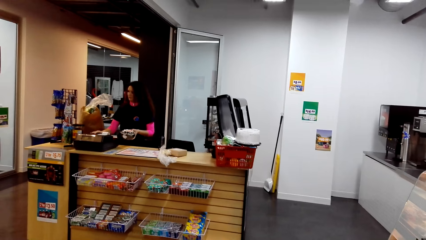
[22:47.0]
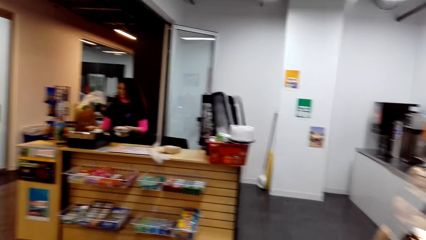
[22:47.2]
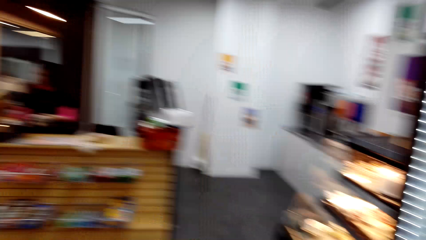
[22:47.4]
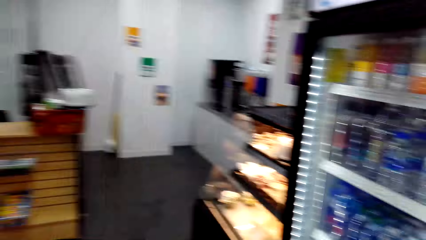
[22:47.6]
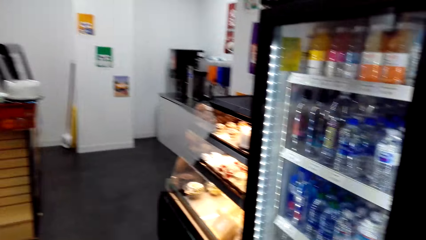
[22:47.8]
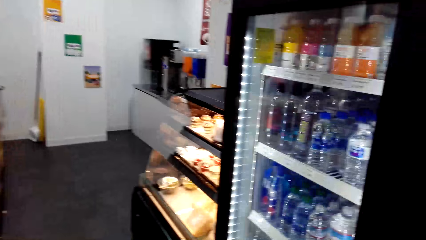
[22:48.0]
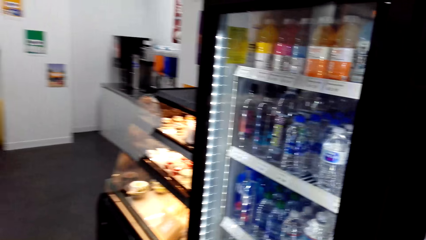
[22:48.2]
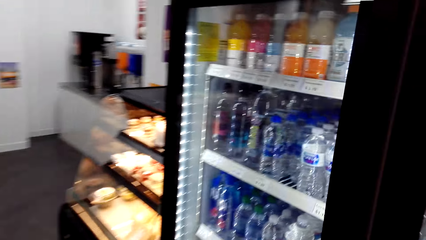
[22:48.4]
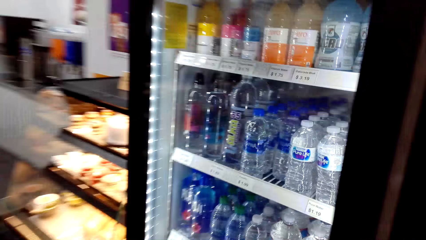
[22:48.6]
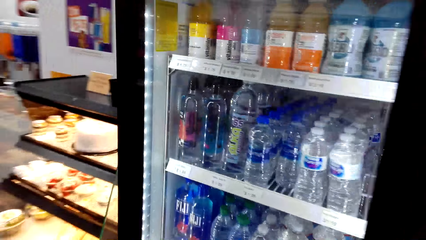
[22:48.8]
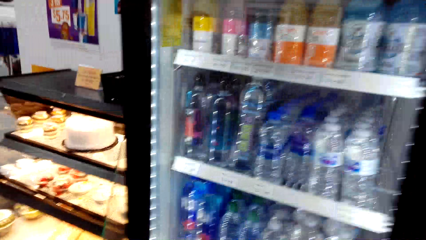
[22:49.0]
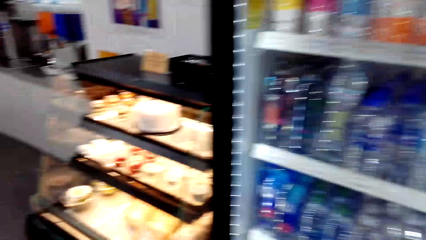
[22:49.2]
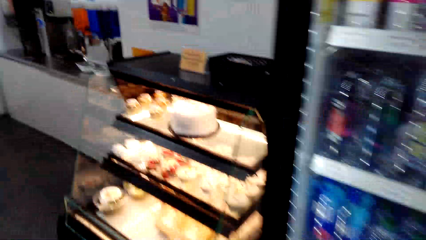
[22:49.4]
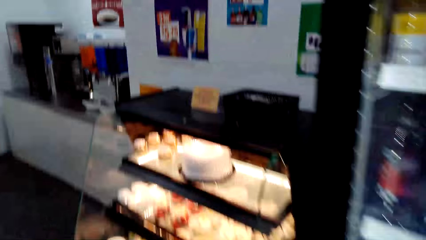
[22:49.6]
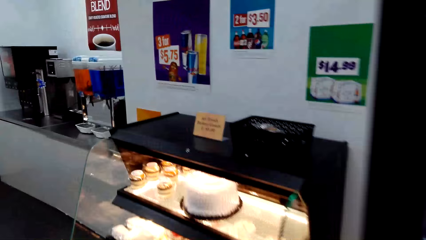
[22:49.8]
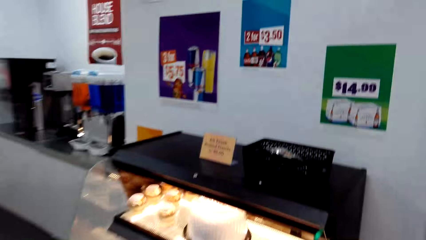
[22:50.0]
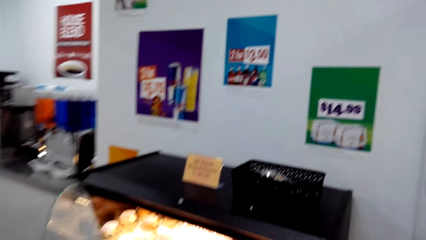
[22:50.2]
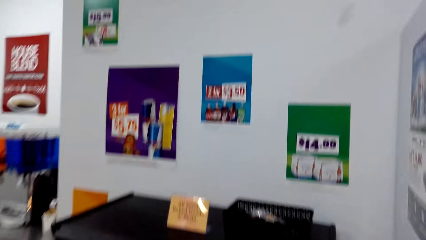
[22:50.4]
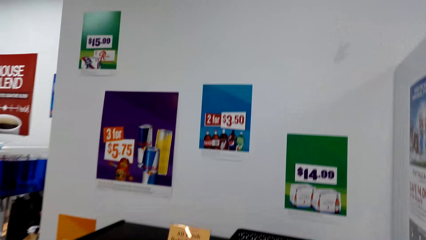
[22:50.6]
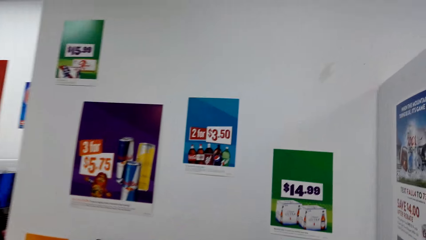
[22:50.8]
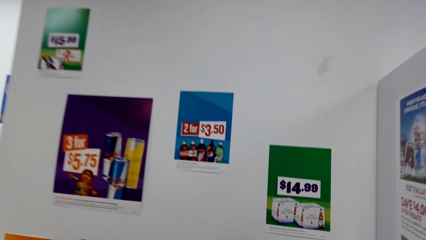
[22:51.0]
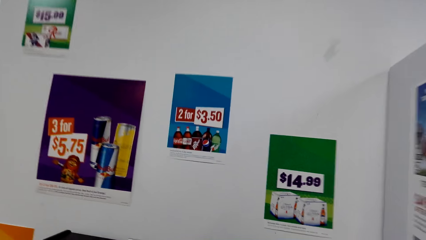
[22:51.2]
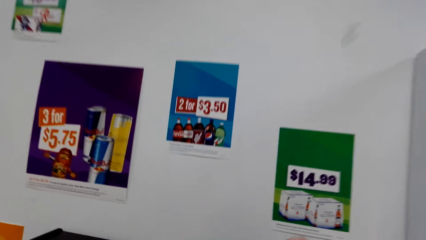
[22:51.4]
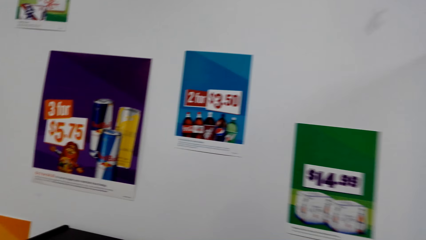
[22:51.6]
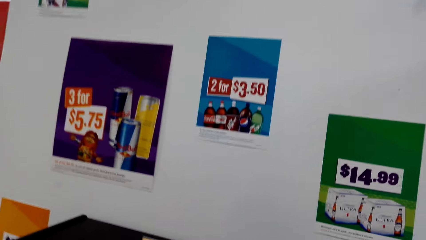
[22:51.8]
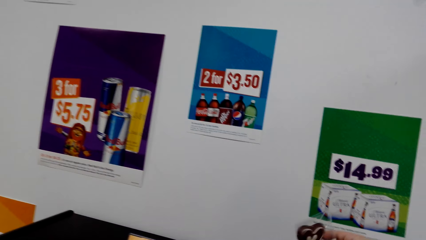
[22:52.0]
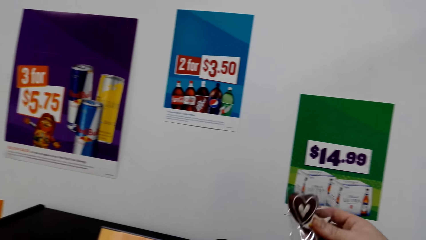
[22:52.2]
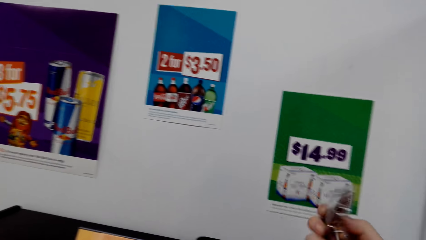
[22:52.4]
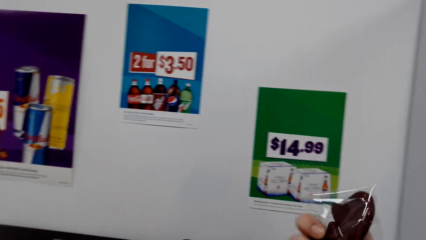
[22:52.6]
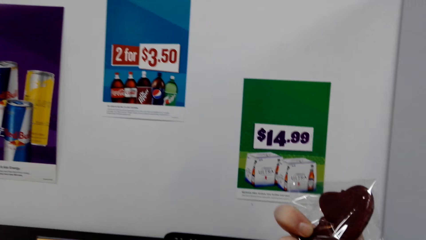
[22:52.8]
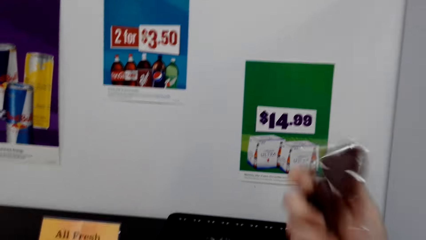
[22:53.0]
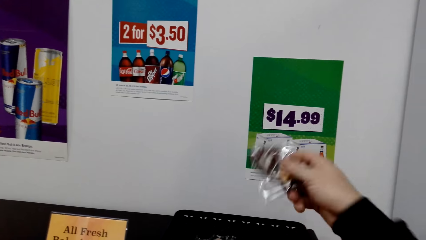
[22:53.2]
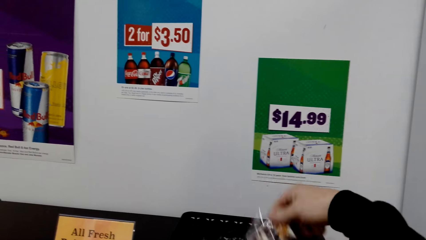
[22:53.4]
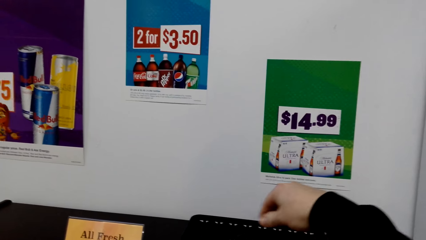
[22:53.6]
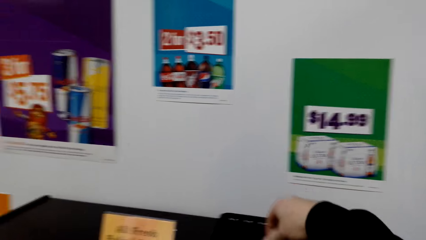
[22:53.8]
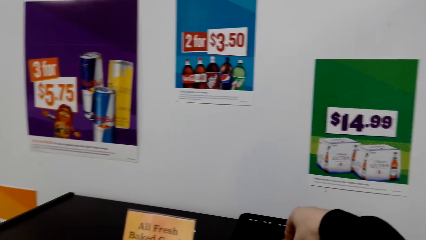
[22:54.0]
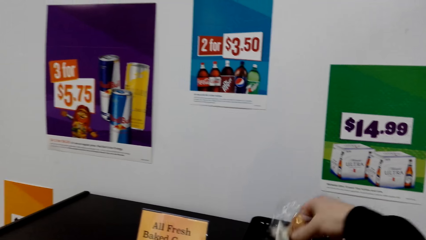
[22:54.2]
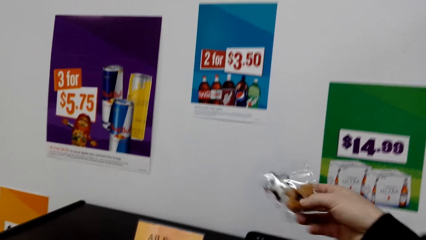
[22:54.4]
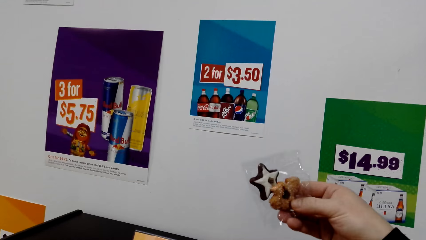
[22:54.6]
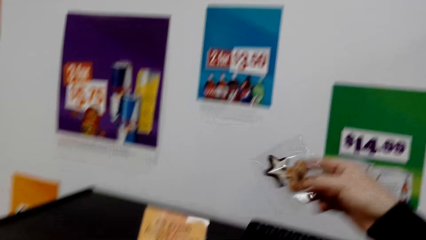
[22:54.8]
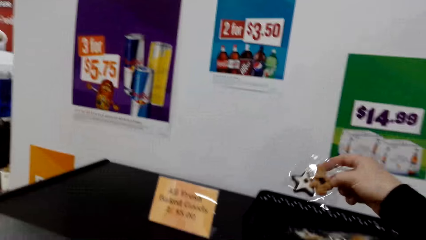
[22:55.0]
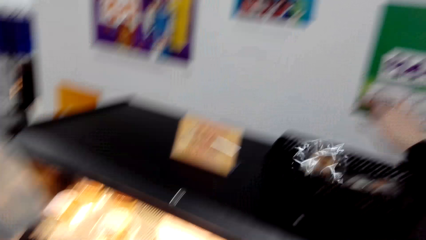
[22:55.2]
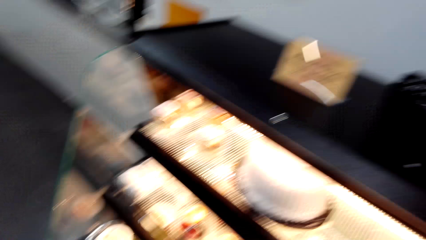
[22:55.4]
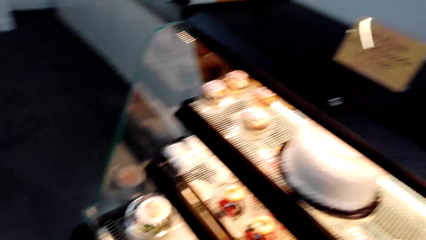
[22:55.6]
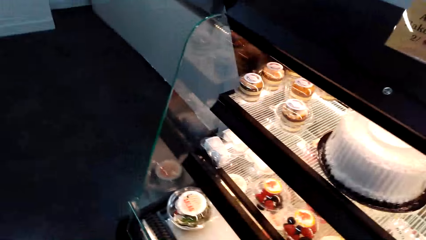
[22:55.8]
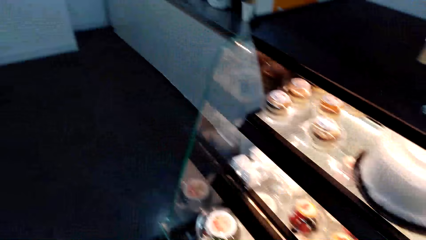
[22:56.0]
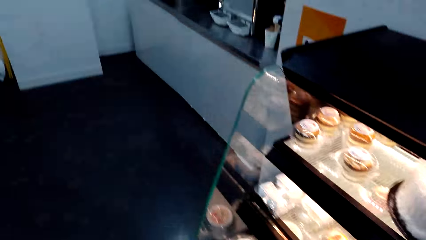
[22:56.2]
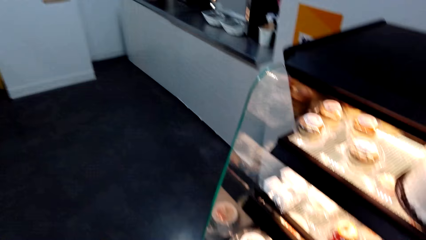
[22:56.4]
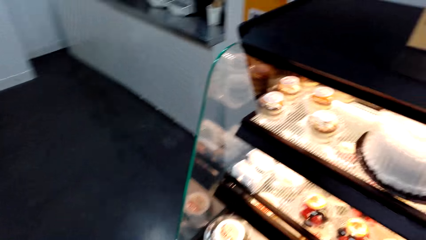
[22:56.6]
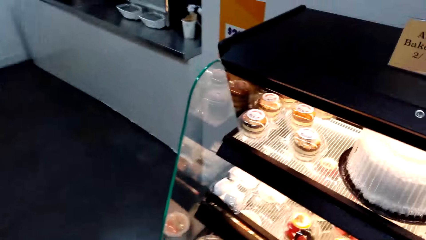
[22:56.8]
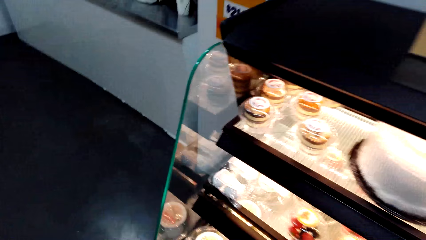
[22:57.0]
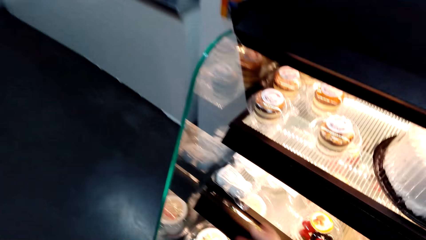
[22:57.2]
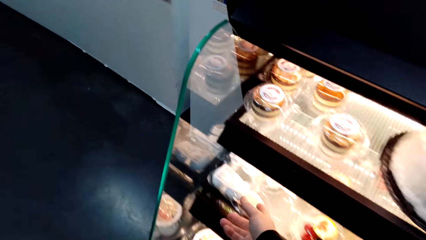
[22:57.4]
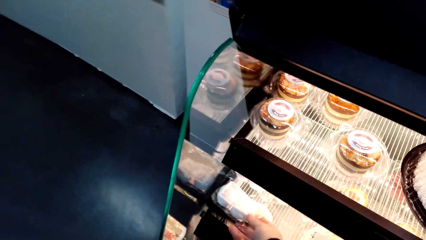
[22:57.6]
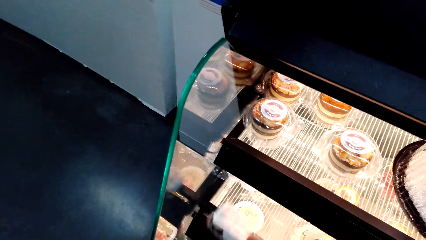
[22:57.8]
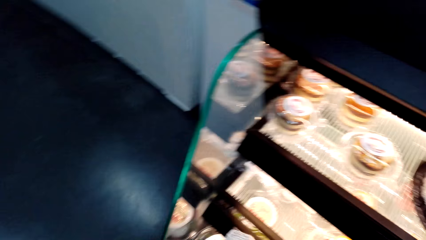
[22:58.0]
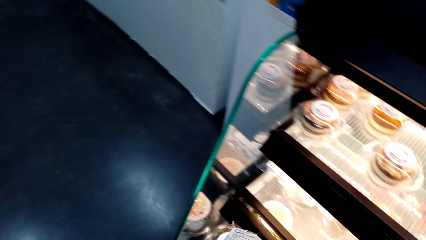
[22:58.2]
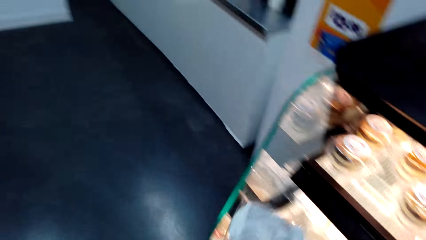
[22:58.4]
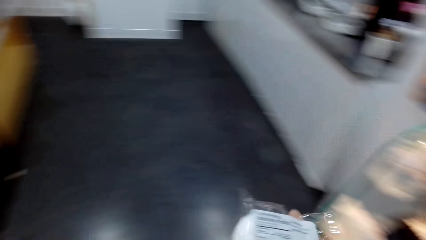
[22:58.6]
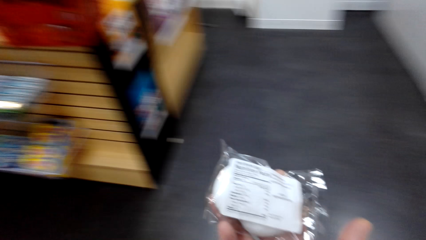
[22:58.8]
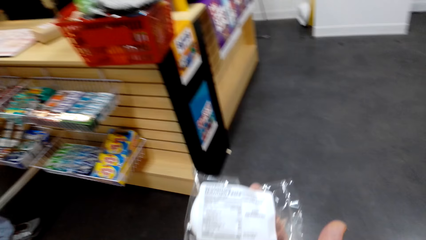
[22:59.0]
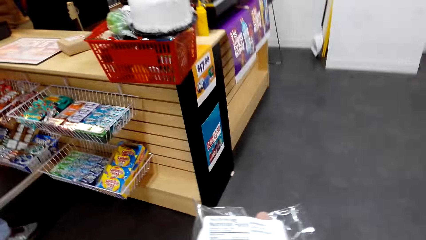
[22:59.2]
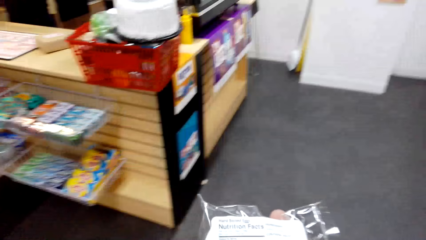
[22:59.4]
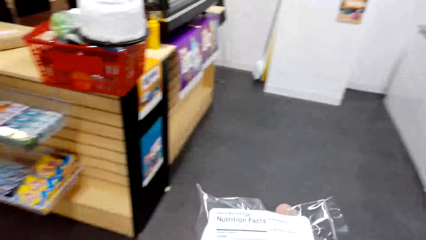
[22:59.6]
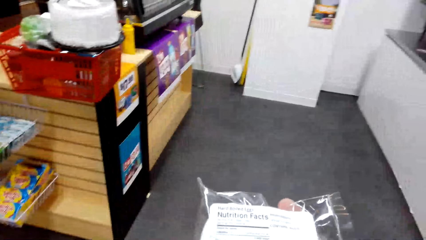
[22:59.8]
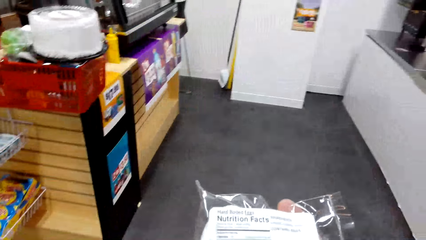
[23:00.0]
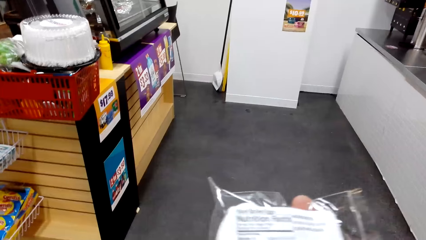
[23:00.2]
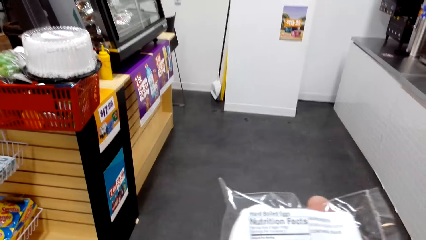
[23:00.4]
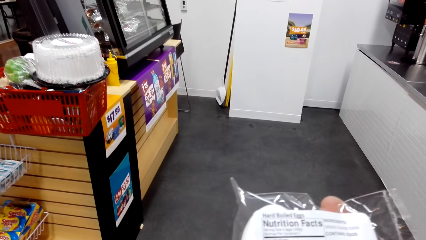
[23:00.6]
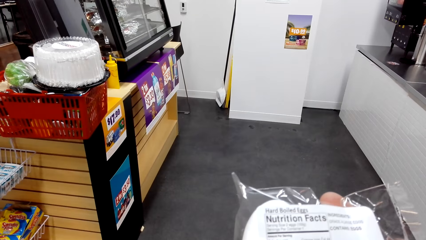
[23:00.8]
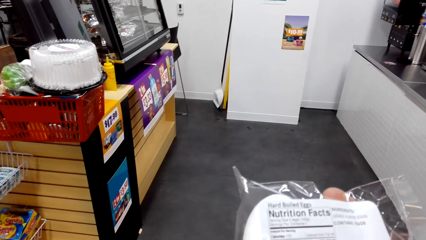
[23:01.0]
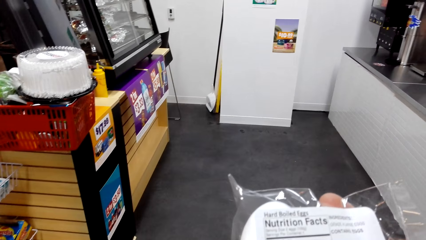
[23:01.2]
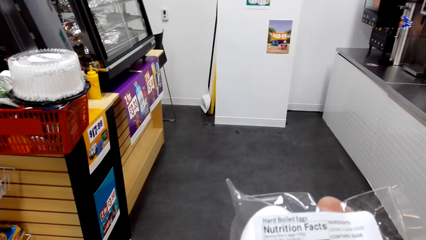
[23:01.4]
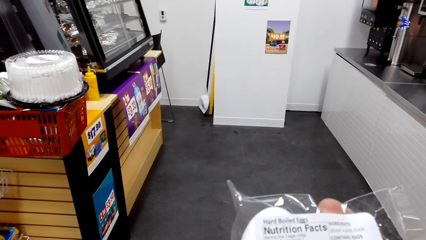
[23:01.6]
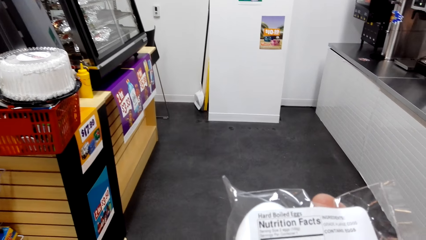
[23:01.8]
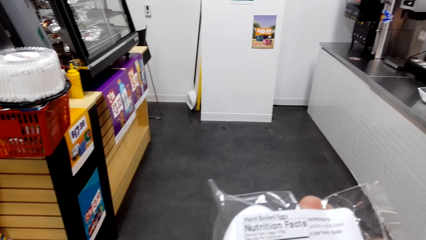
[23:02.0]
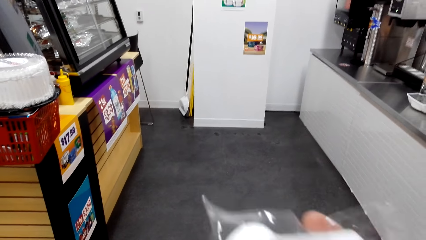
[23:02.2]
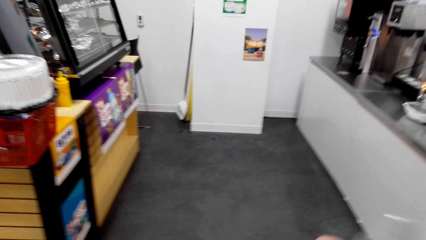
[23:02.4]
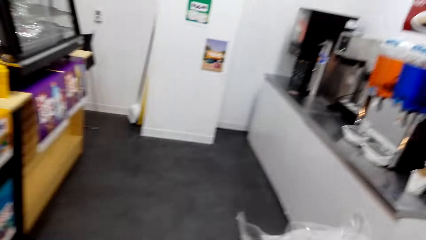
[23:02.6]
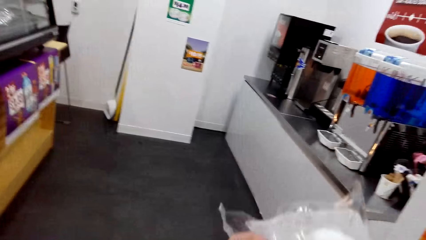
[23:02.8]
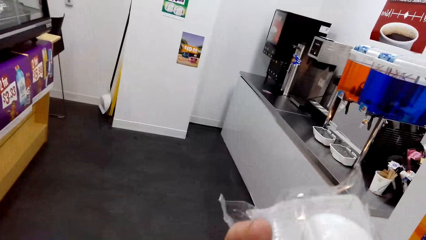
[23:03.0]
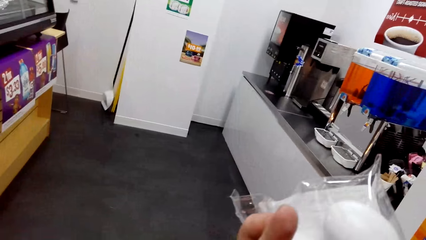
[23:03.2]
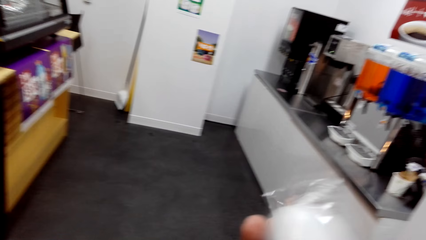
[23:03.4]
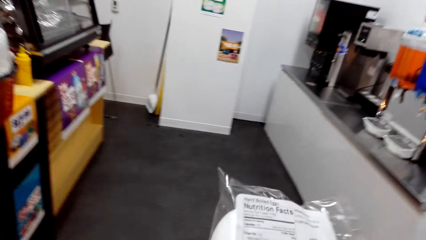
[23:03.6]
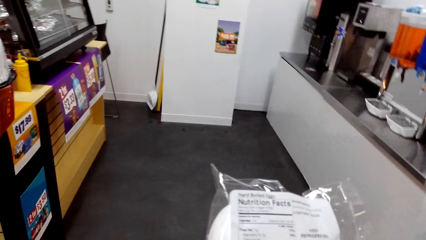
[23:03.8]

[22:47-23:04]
A lady operates the cash register machine. The camera wearer walks in the supermarket. They look at the fridge. They pick up a snack or candy. They stare at the snack. They put the snack in the basket. They put back the candy. They pick up a biscuit, stare at the biscuit and put the biscuit in the basket. They walk in the supermarket. They pick up boiled eggs or a sandwich. They stare at the boiled eggs.
